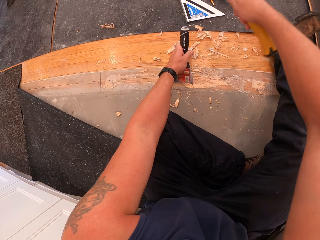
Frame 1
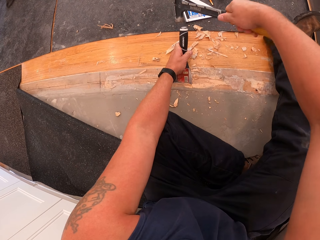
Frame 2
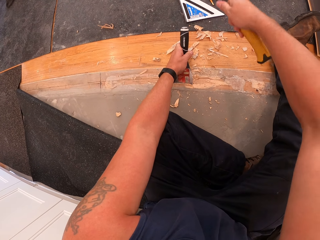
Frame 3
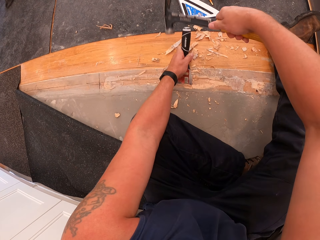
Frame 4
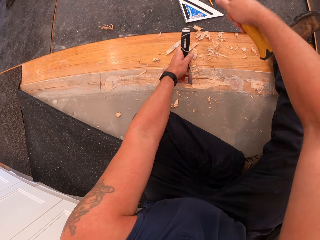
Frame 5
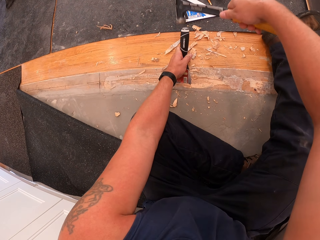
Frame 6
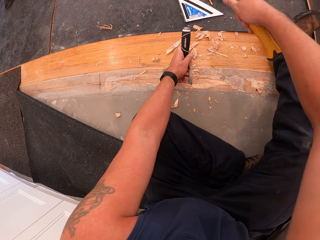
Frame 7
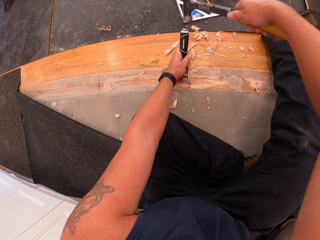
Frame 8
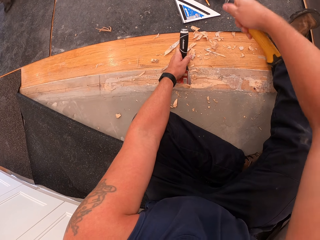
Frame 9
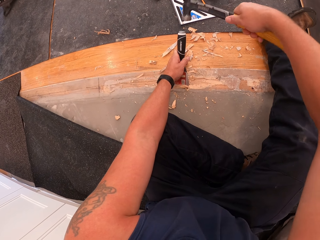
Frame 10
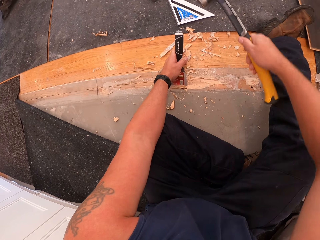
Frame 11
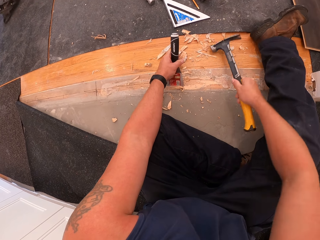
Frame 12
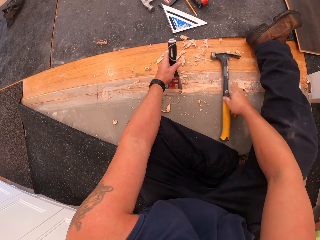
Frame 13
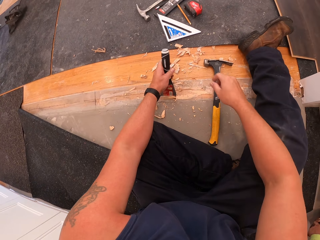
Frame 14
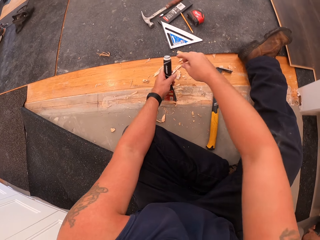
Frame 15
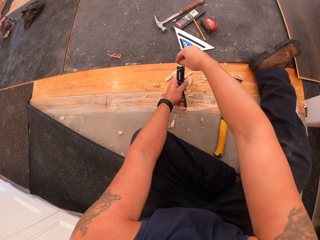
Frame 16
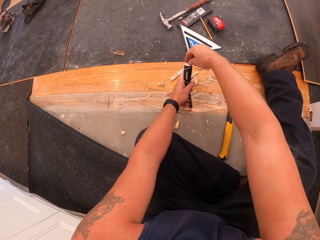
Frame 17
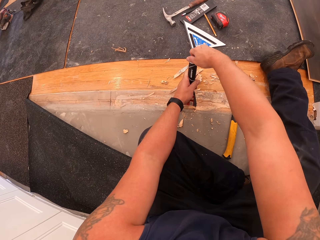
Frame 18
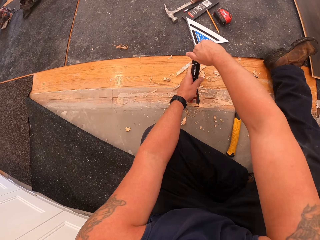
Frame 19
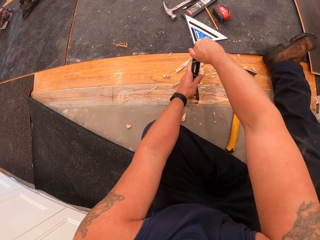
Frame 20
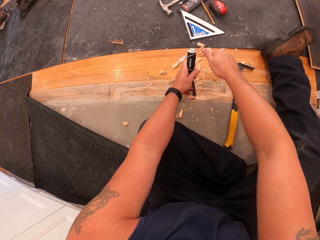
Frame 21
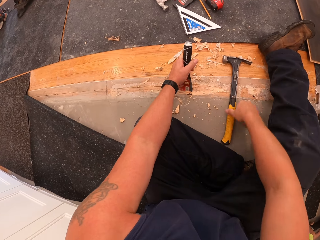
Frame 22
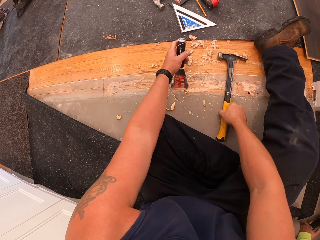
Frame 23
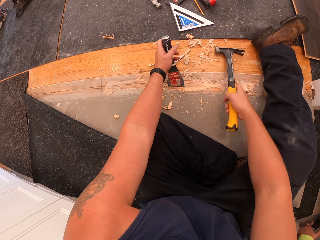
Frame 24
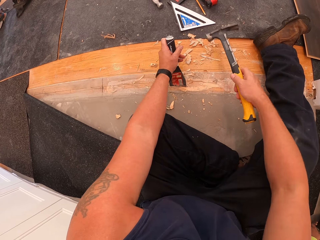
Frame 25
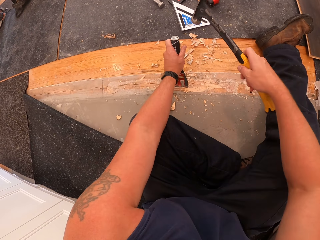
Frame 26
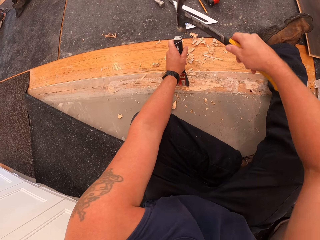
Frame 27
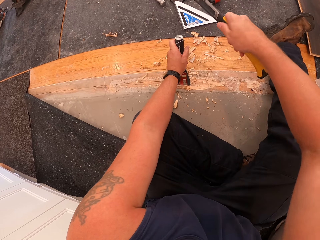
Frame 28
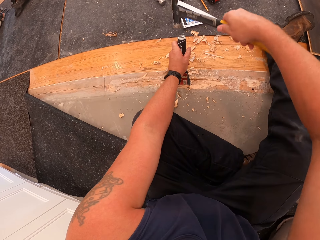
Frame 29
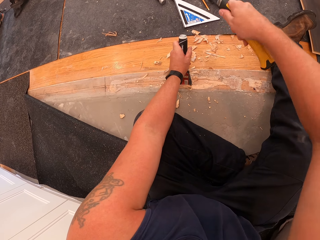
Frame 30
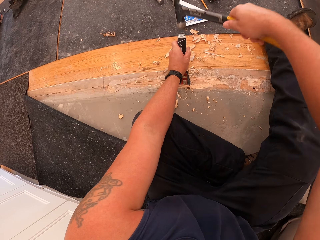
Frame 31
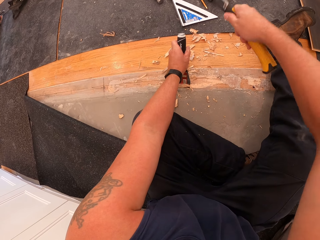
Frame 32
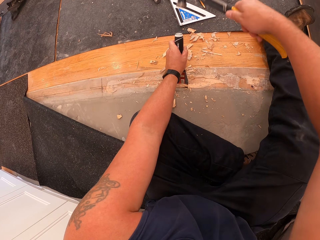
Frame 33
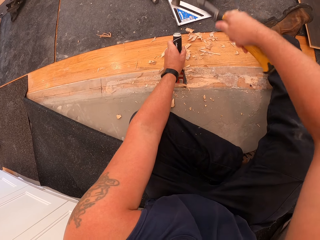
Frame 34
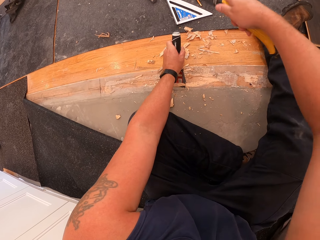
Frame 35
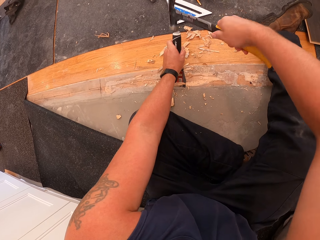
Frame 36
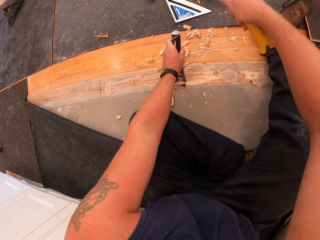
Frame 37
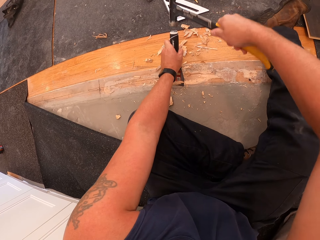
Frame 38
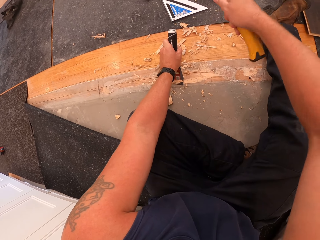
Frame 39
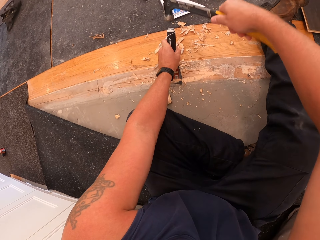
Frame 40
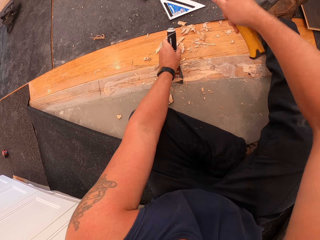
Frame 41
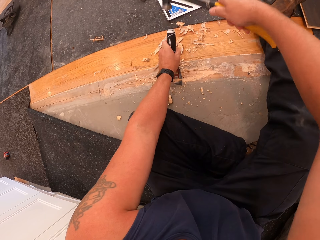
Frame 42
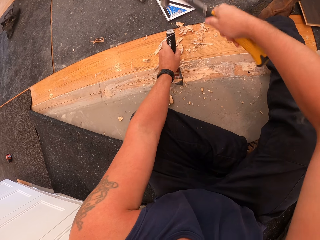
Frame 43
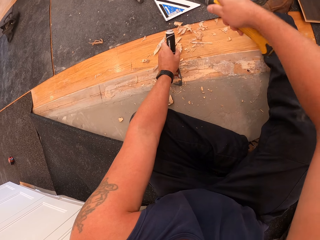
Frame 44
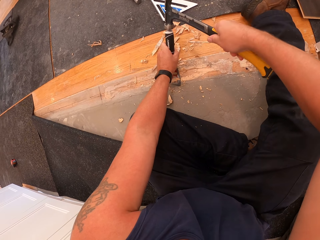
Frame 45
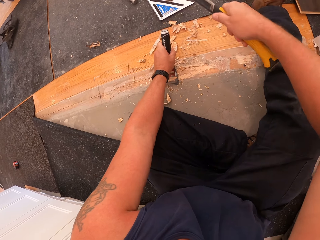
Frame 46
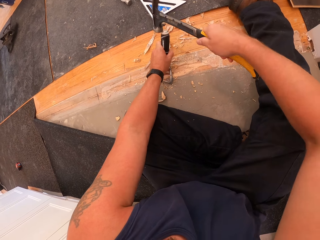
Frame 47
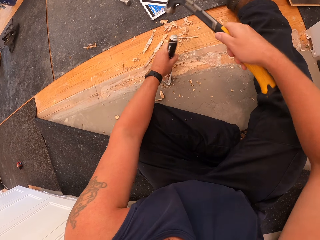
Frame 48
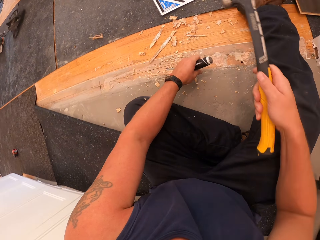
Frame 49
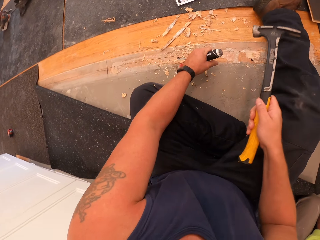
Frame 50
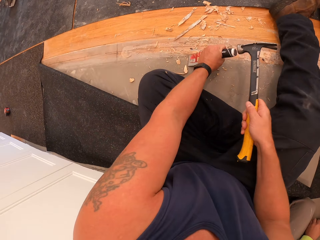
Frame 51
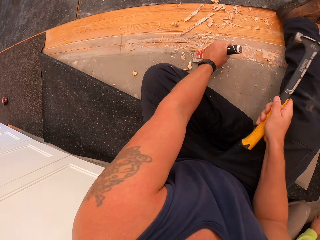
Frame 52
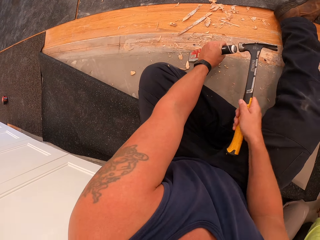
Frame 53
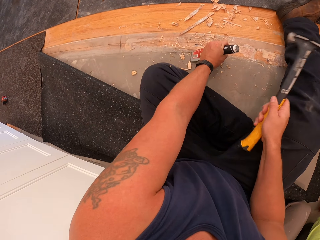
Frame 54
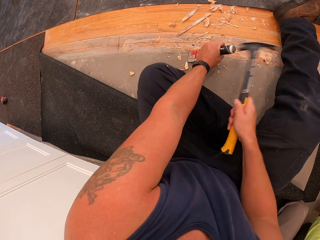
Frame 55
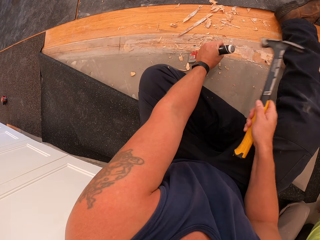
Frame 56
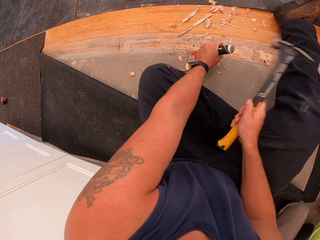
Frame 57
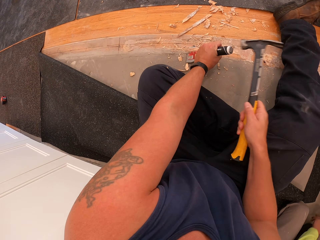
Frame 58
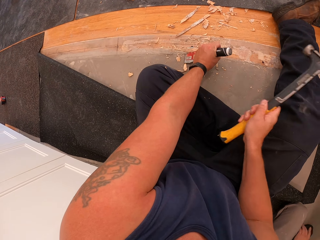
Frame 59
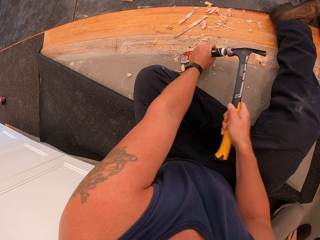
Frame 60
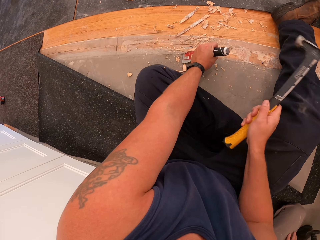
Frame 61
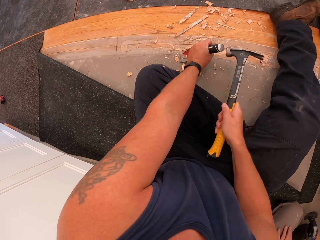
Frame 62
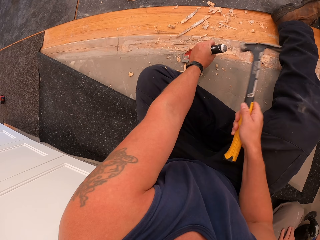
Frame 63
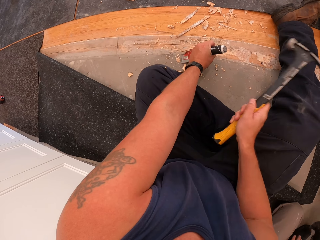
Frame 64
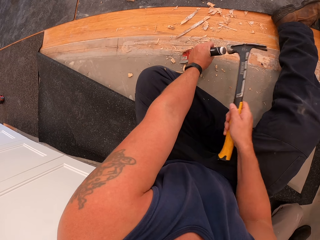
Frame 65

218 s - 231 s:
The camera wearer drops the hammer on the floor. He adjusts the handle of the scraper or putty knife with his right hand. He wipes the putty knife with his right hand. He picks up the hammer from the floor with his right hand. He scrapes off wood on the floor board with the hammer and scraper in his hands. He hits the putty knife with the hammer. He moves the putty knife. He hits the putty knife with the hammer. A man sits on the floor.

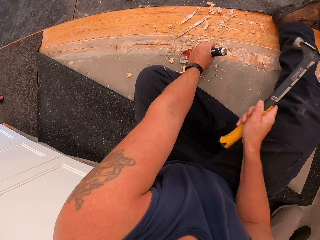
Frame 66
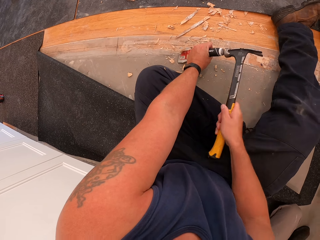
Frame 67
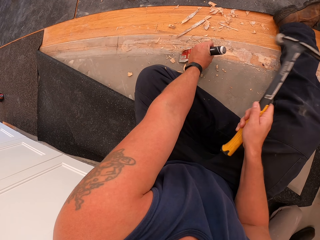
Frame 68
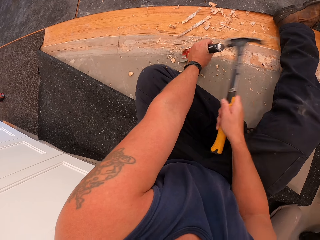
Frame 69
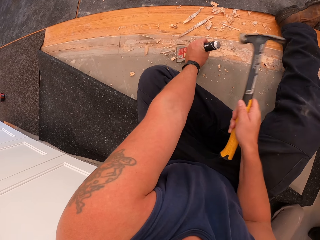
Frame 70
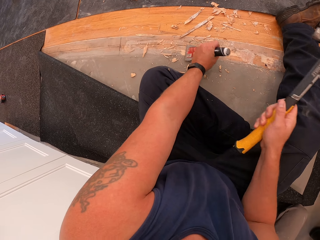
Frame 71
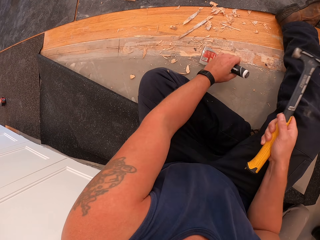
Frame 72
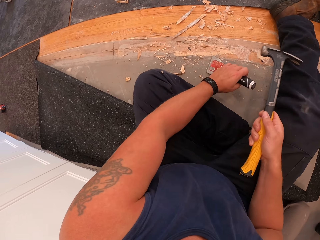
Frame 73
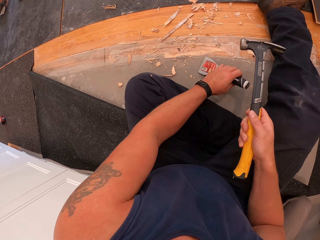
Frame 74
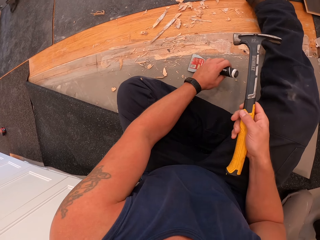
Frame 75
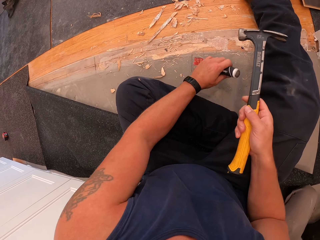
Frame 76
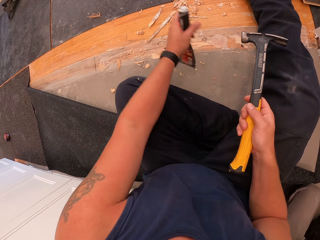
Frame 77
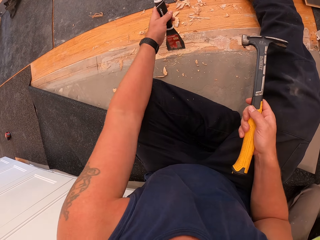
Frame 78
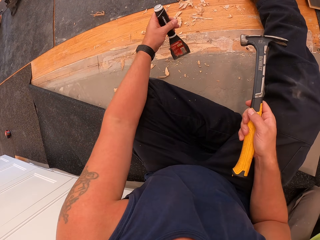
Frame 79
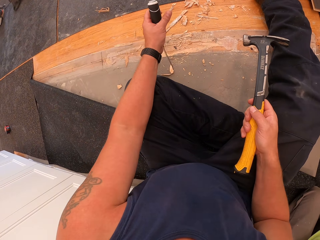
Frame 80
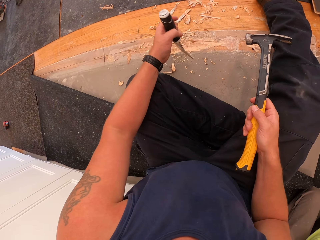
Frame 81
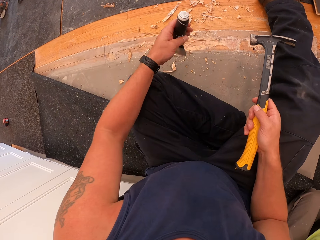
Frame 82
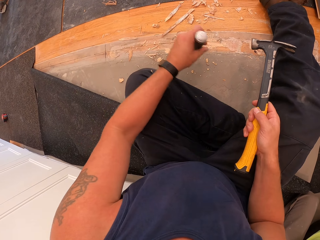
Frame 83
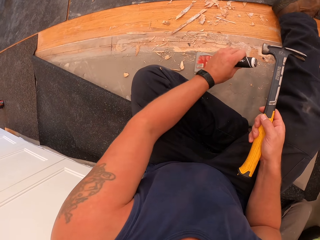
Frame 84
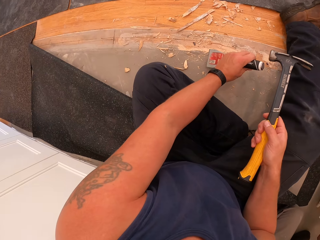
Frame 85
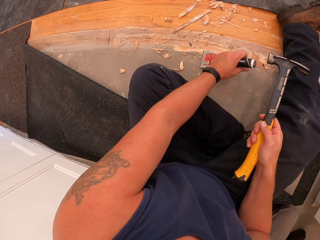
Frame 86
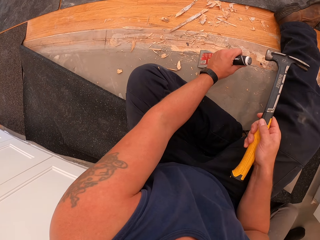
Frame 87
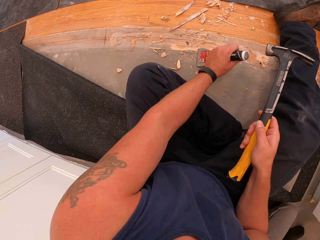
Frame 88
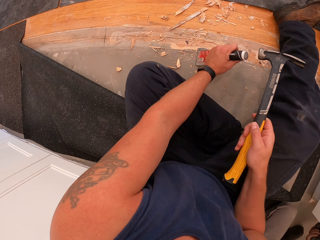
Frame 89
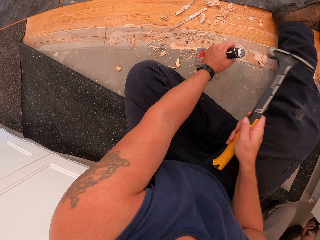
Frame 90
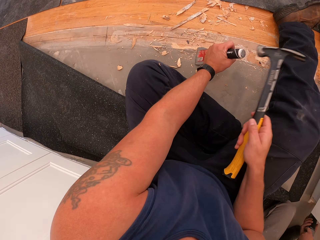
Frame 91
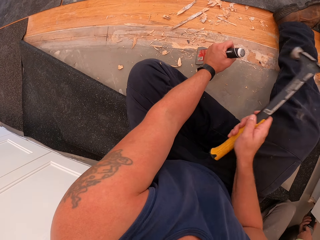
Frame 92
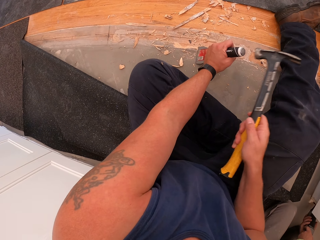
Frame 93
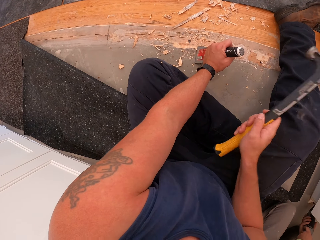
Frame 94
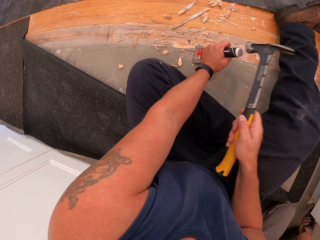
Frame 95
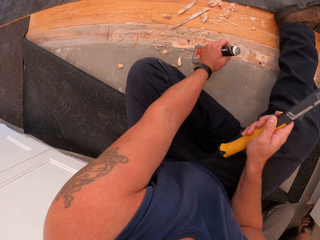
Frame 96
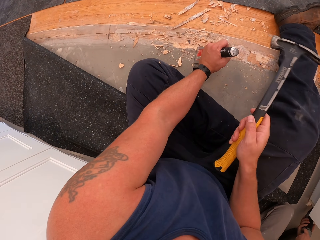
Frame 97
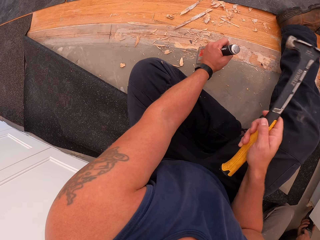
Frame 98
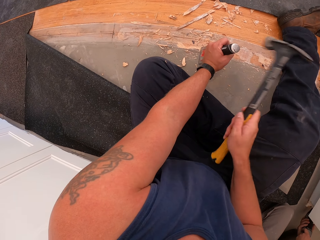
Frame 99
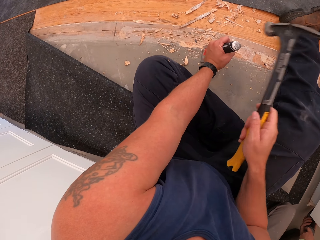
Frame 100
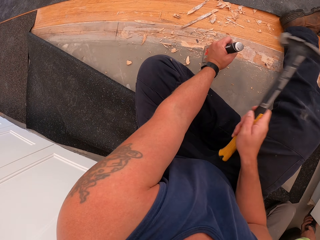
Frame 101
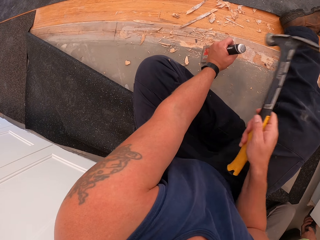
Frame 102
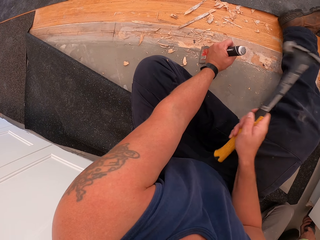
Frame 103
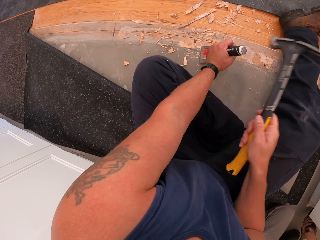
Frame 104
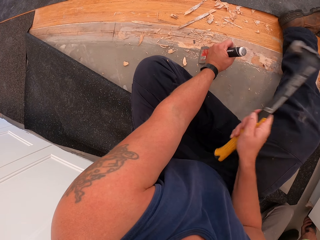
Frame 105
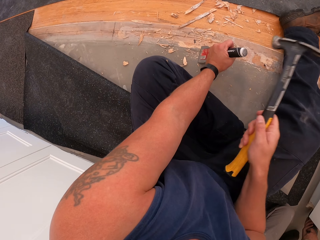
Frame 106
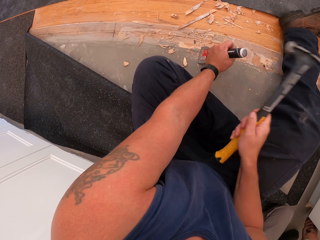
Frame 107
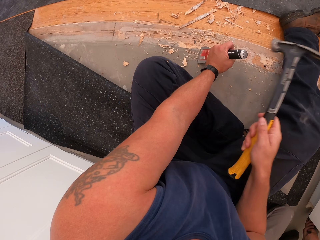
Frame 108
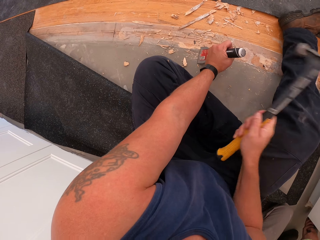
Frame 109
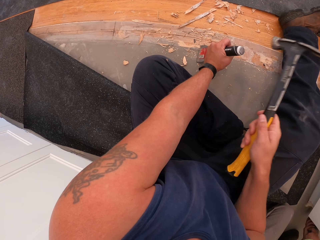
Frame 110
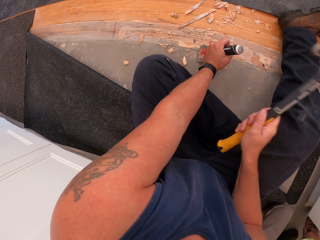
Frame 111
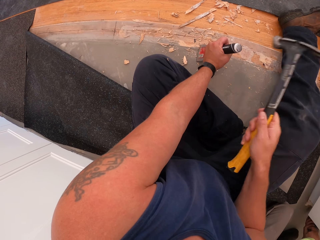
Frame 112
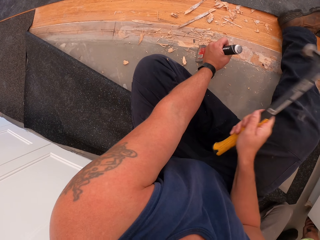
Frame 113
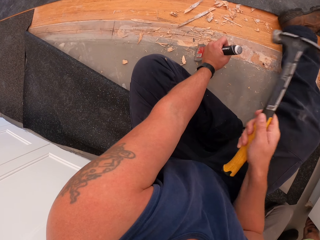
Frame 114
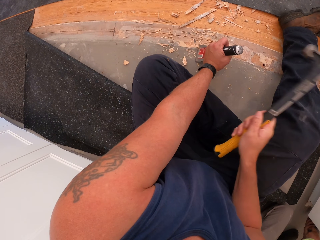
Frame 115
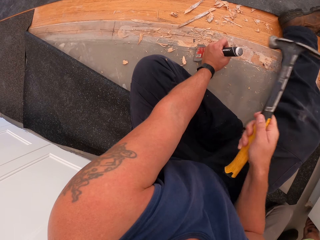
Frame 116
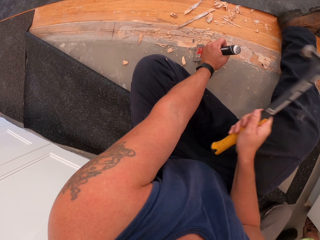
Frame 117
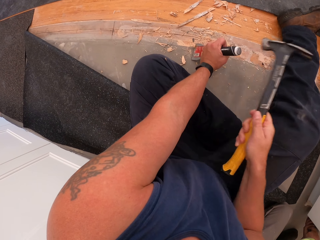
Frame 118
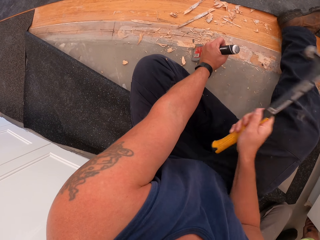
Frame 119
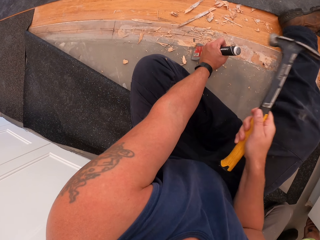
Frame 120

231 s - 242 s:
The camera wearer moves the putty knife. They put the putty knife on the wooden floor. They hit the putty knife with the hammer.
